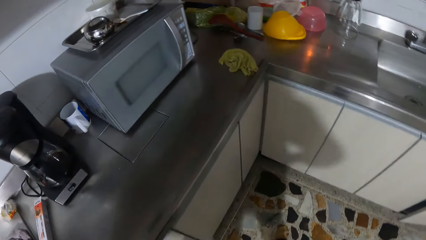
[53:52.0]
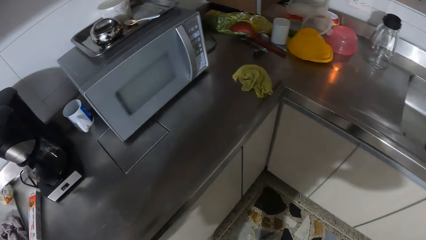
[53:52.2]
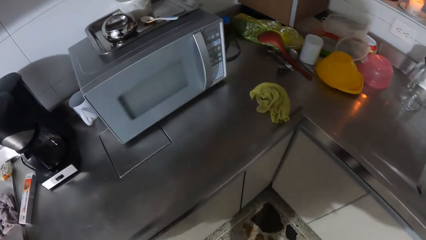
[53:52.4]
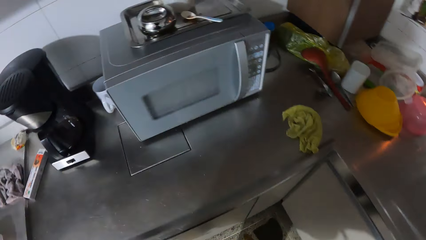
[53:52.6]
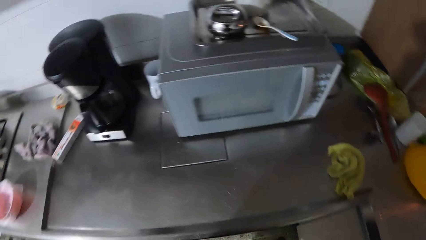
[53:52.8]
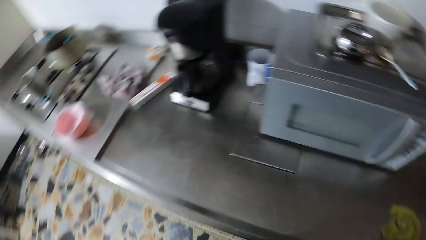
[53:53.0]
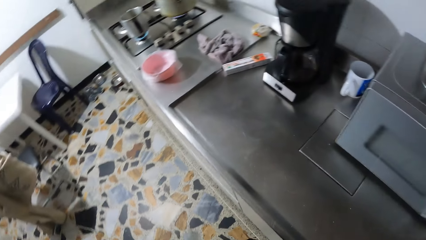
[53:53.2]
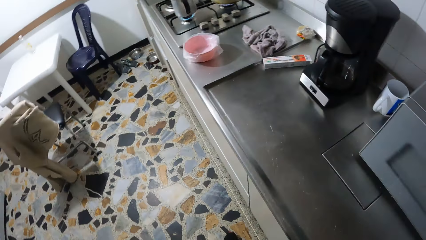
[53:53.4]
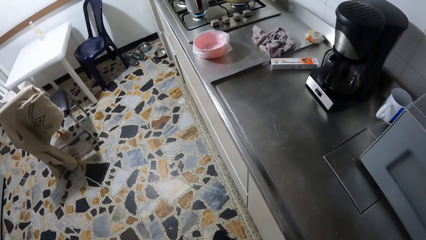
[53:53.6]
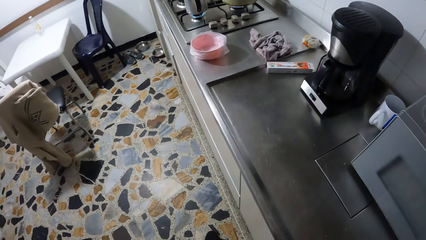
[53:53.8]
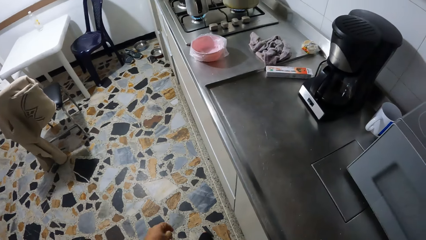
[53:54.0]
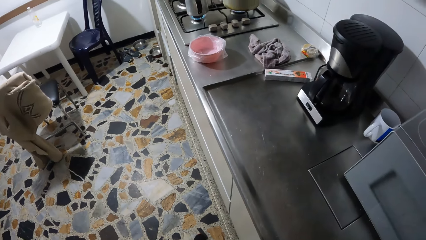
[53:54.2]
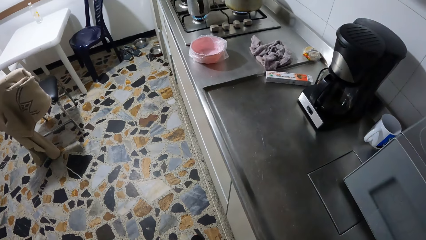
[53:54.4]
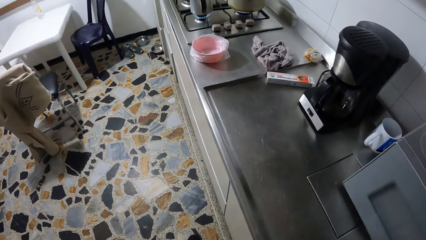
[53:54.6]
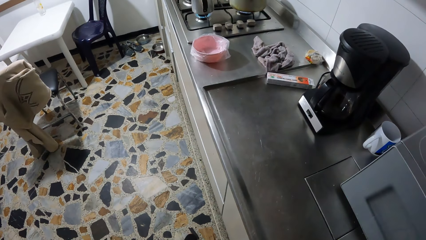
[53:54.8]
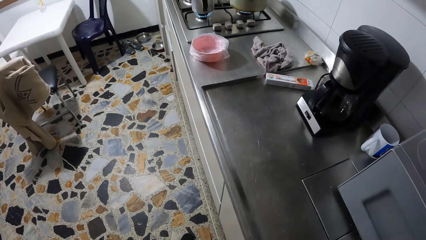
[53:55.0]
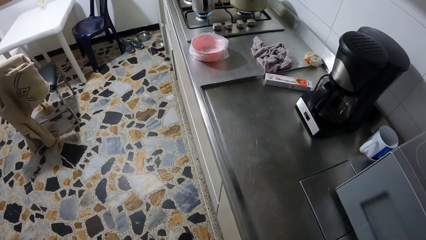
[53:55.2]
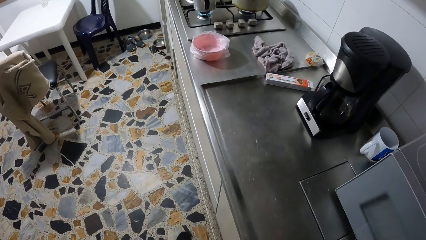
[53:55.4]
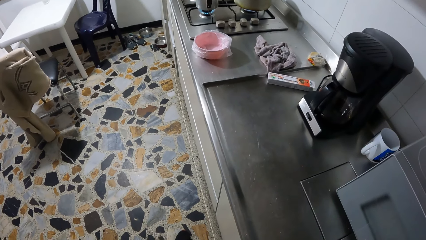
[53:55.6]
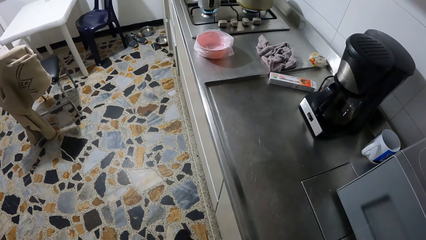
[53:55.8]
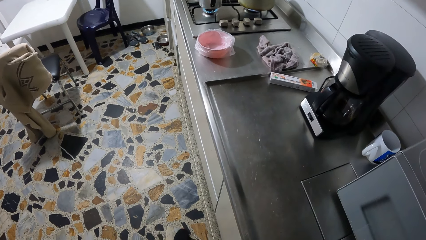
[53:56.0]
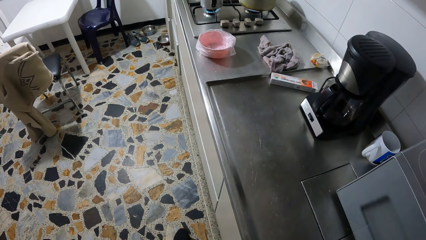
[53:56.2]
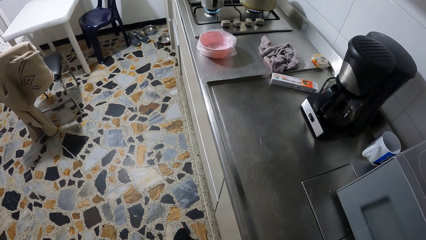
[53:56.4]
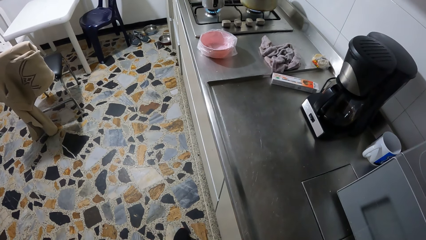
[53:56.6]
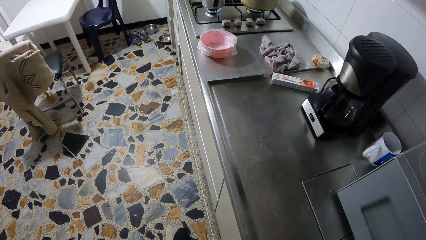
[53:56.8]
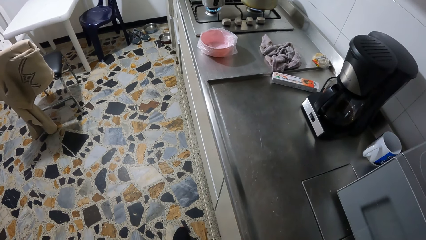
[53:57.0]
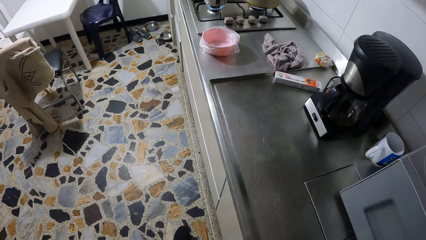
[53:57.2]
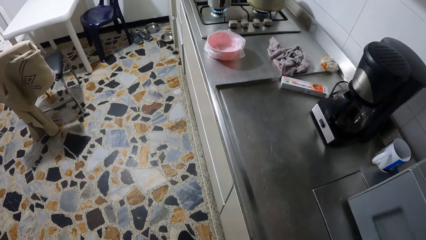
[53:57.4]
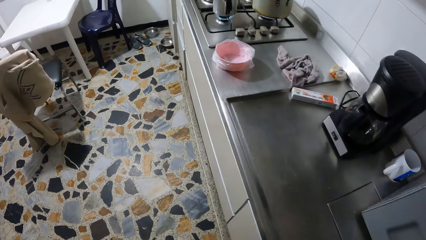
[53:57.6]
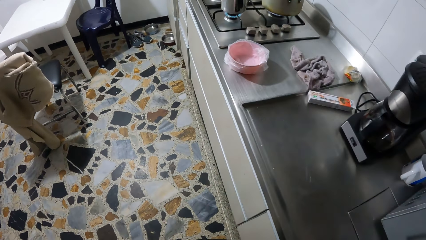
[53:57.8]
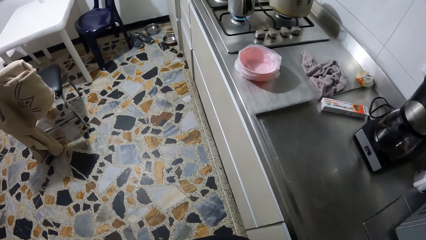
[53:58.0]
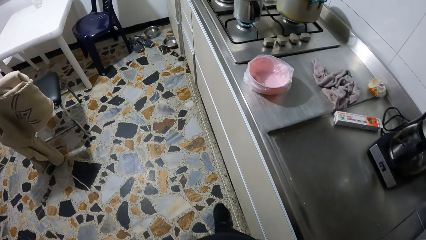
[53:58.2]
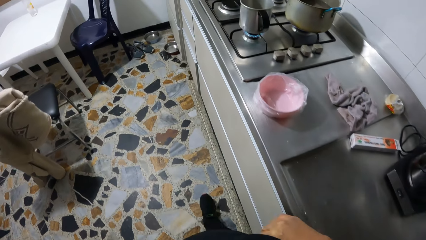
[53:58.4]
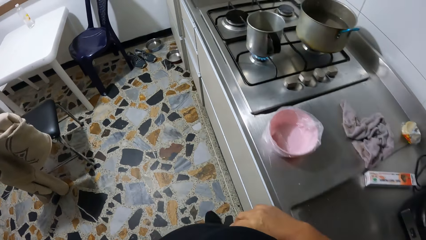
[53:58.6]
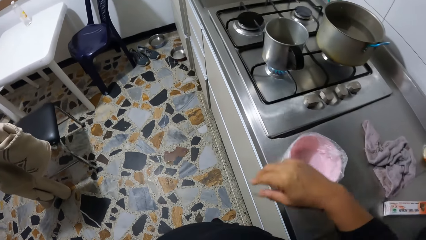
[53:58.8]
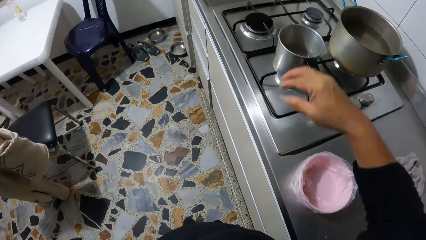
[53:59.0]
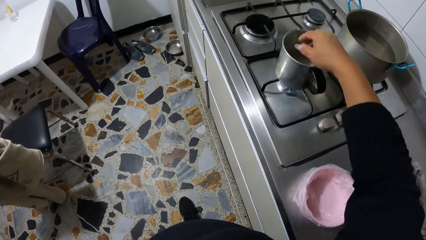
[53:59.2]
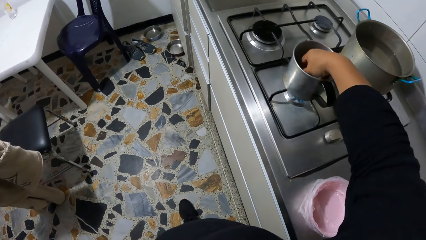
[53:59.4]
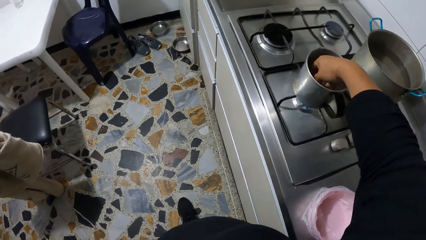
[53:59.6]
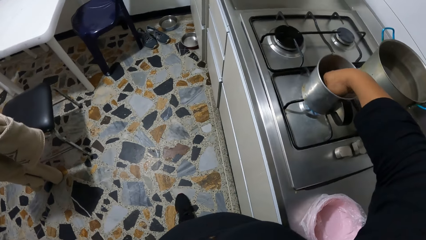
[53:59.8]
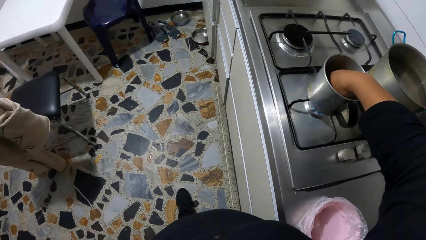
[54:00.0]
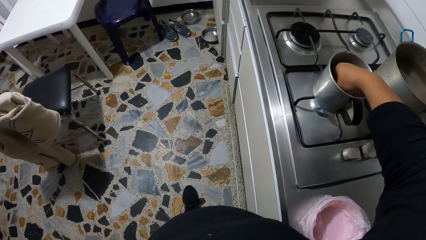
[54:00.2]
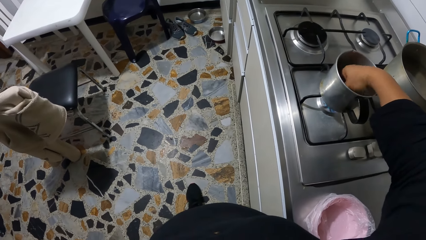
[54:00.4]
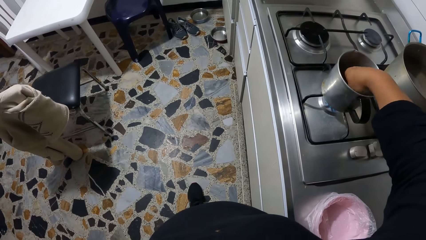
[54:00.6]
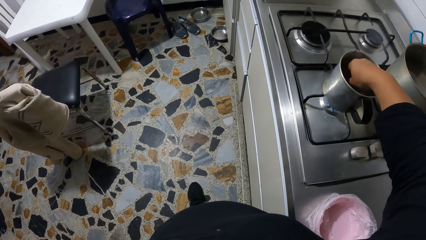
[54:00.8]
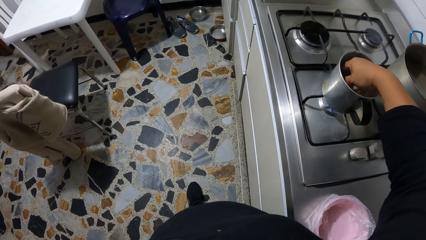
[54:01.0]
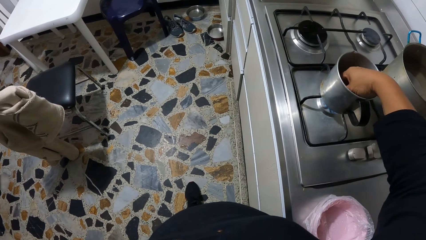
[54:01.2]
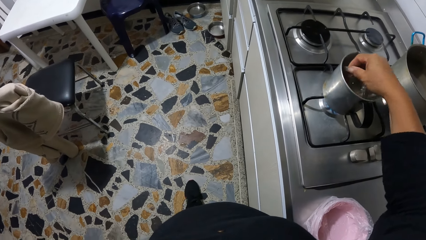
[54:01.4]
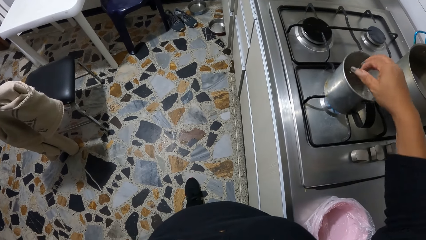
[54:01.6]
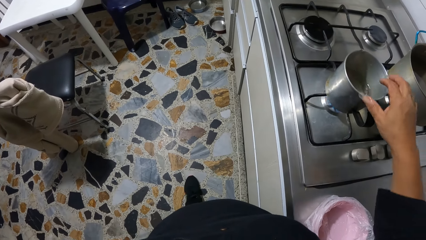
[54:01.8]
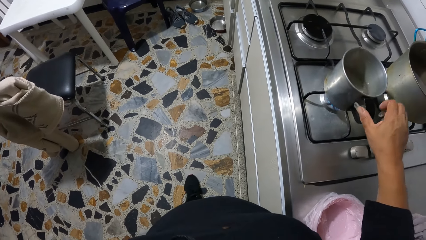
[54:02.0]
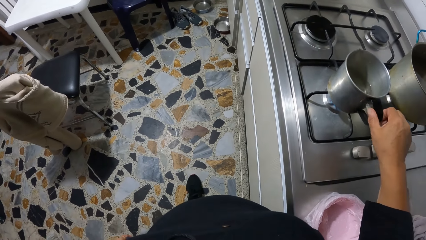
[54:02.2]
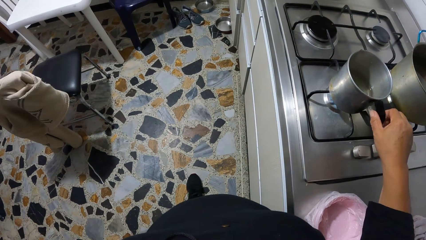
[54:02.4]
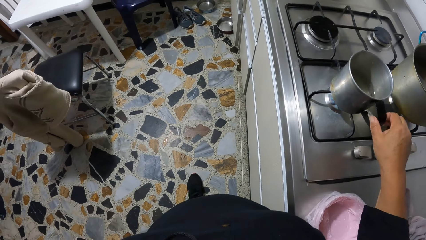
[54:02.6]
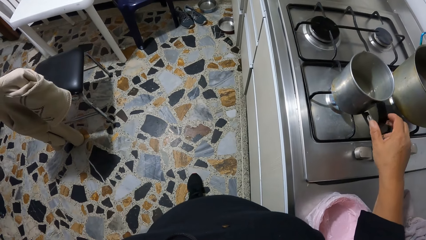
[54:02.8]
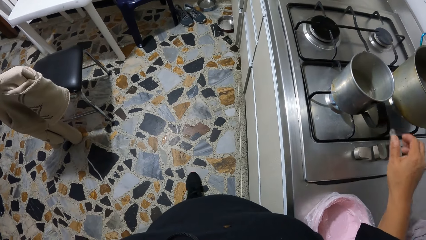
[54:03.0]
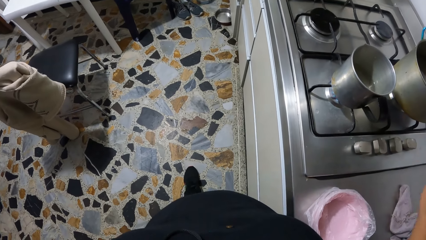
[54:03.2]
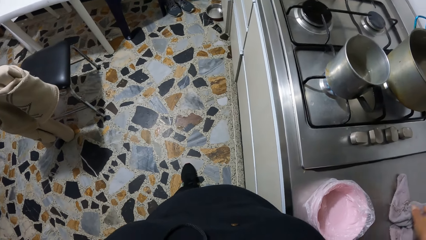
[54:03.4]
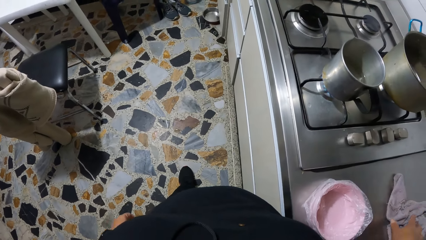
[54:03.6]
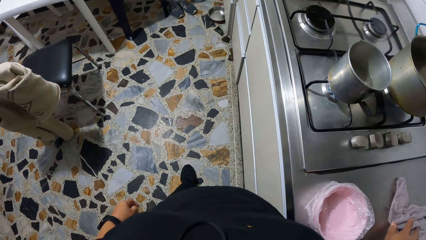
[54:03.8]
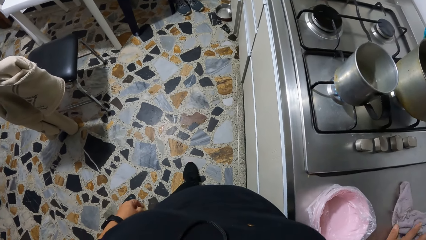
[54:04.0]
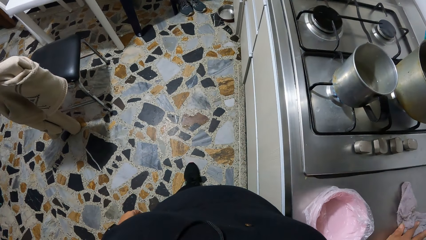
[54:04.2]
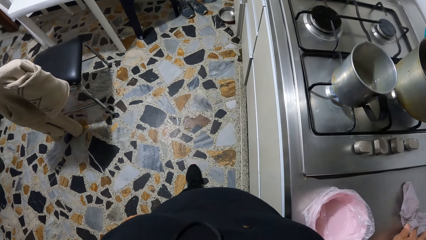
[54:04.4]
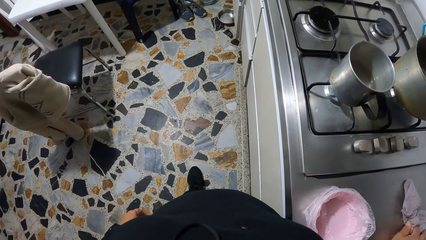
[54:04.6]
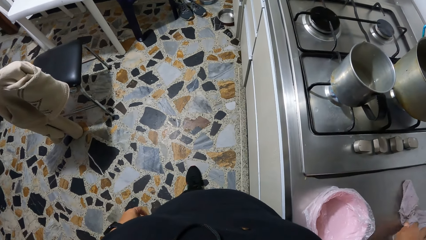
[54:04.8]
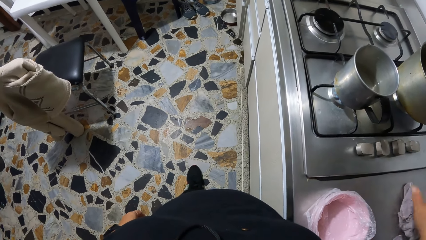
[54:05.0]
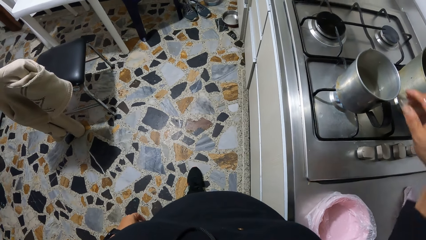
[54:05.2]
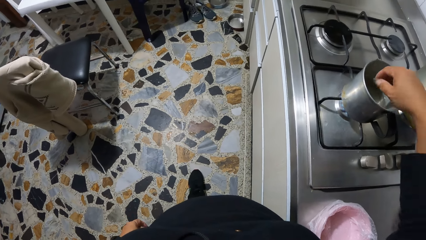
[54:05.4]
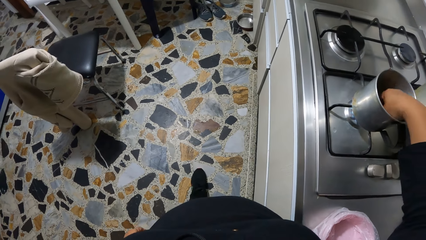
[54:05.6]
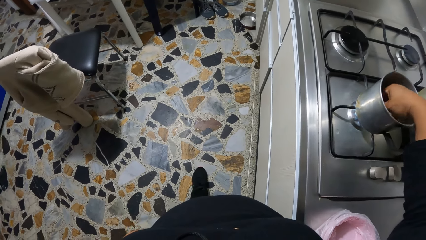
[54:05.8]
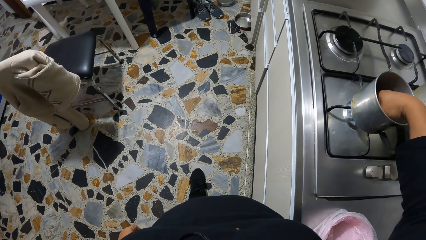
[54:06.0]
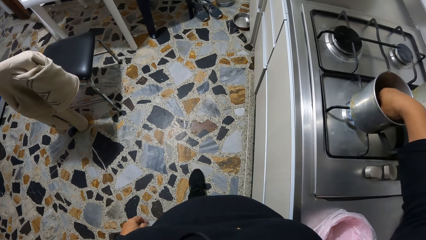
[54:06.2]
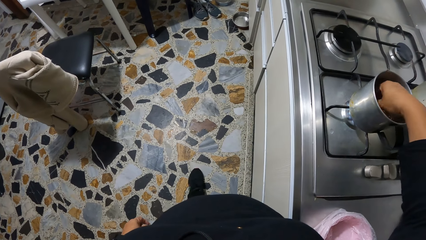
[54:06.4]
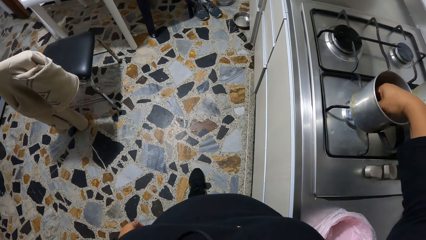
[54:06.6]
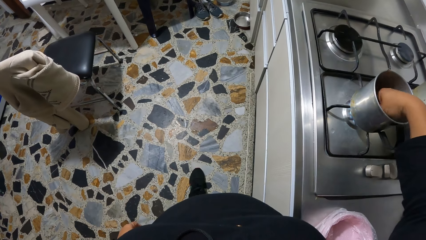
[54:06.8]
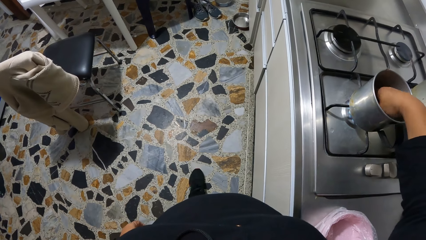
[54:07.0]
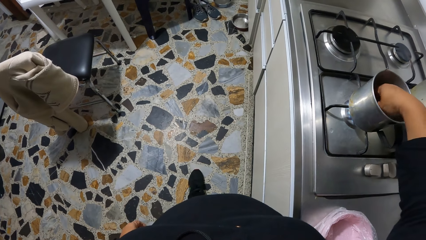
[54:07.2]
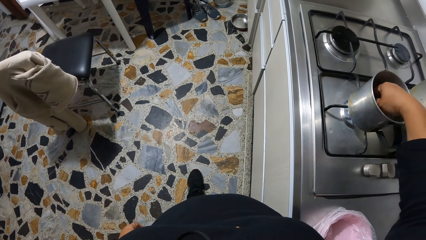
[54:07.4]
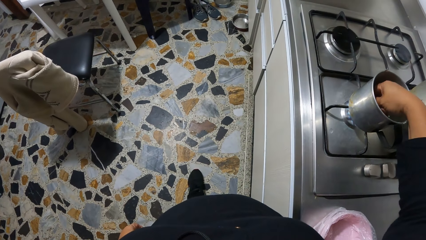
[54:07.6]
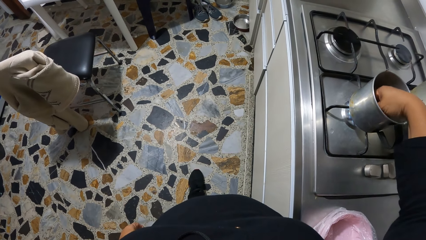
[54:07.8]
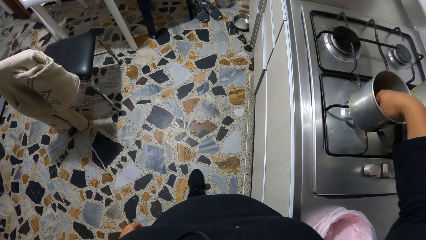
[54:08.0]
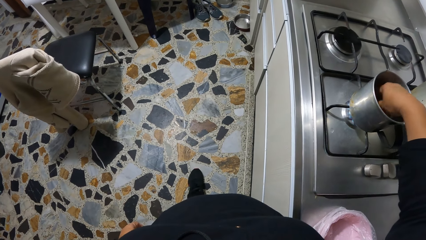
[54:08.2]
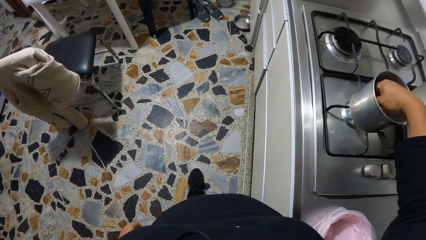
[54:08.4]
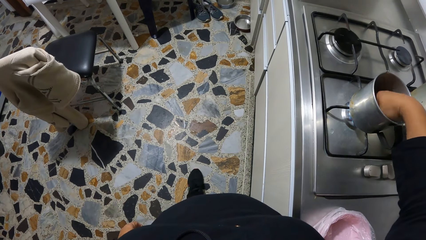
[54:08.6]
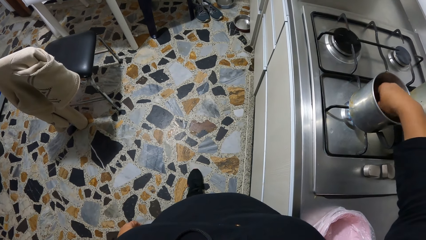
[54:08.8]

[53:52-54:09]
The camera wearer walks around. She dips her right hand into the cup of water on the cooker. She adjusts the cup on the cooker with her right hand. She wipes her right hand on the napkin or hand towel on the kitchen counter. She touches the napkin on the counter top. She dips her right hand into the cup of water on the cooker.
